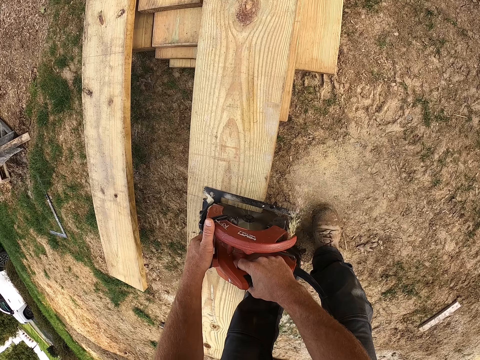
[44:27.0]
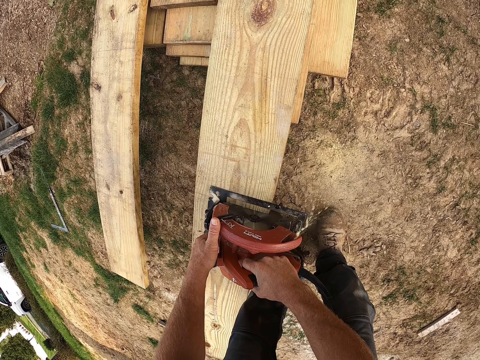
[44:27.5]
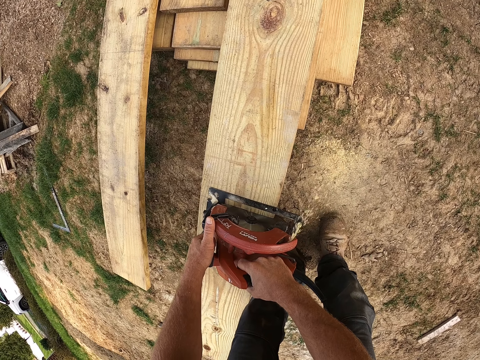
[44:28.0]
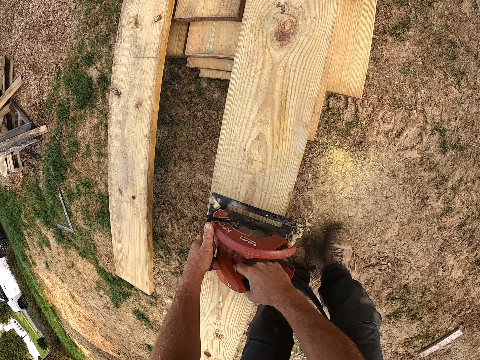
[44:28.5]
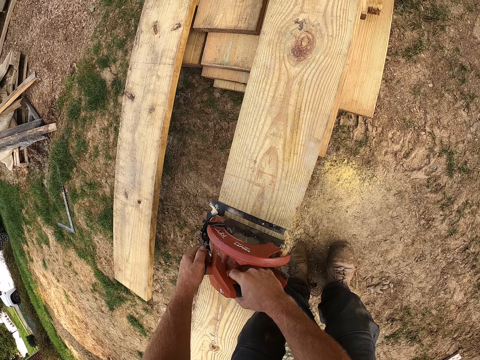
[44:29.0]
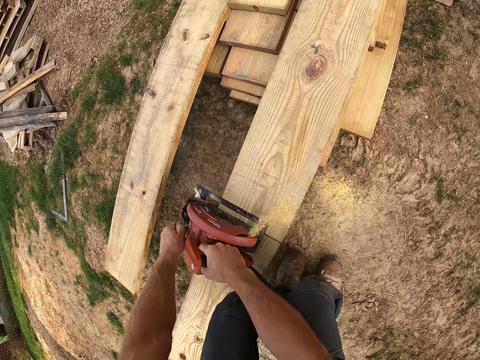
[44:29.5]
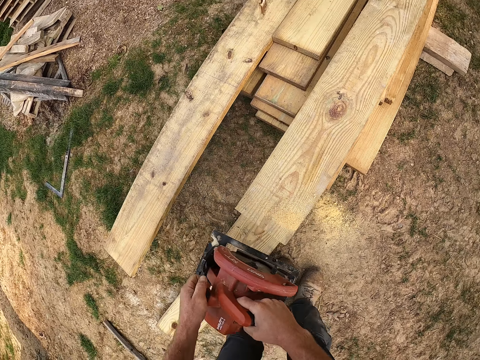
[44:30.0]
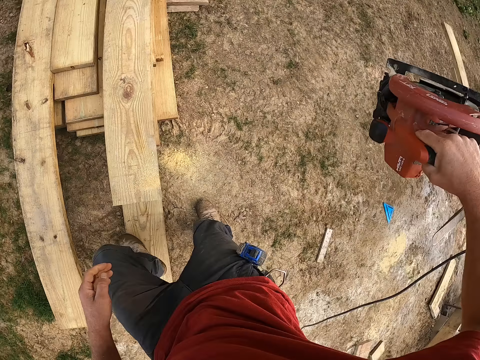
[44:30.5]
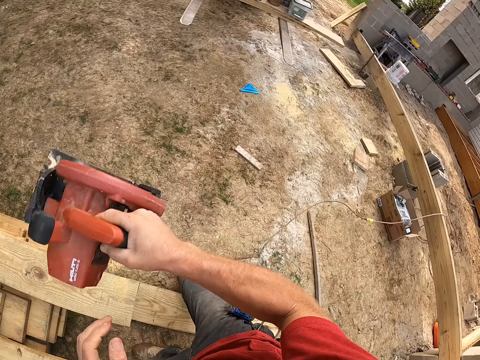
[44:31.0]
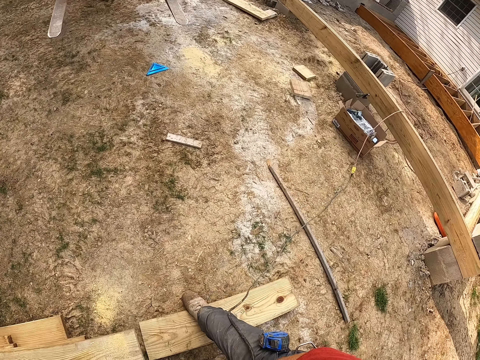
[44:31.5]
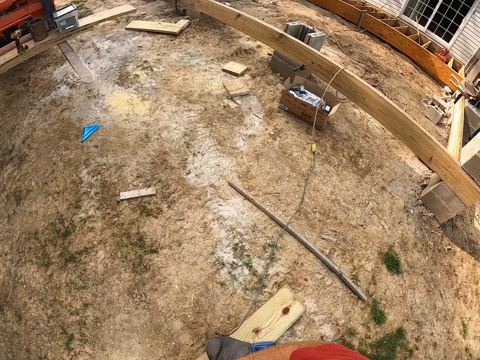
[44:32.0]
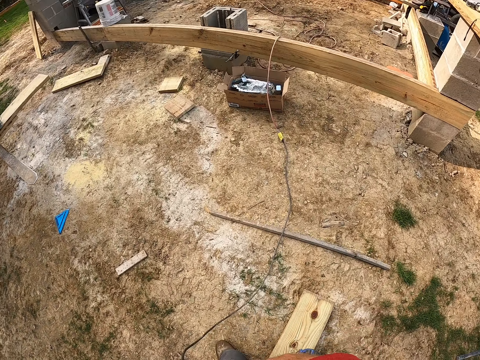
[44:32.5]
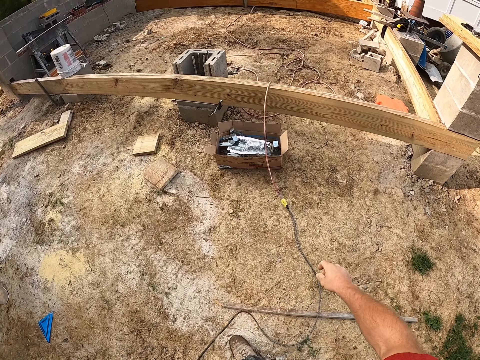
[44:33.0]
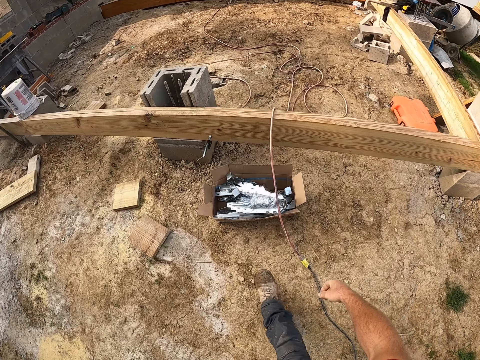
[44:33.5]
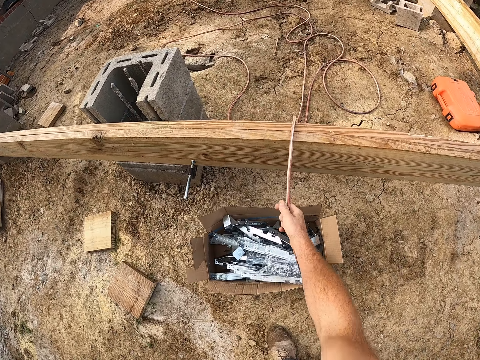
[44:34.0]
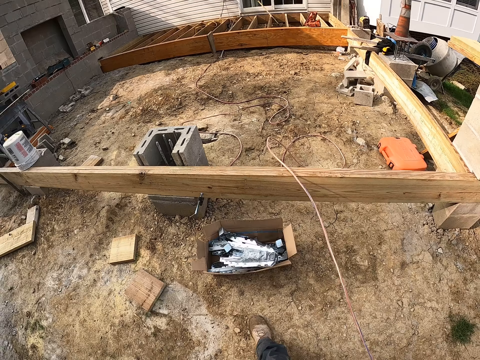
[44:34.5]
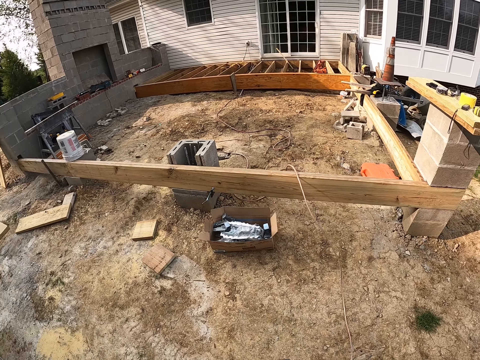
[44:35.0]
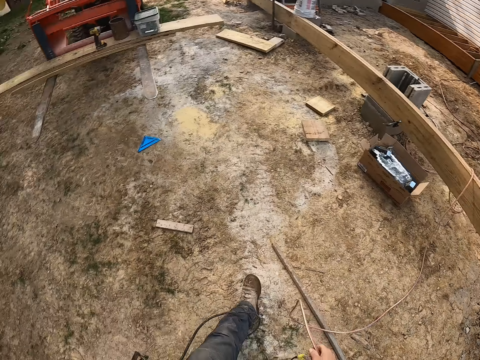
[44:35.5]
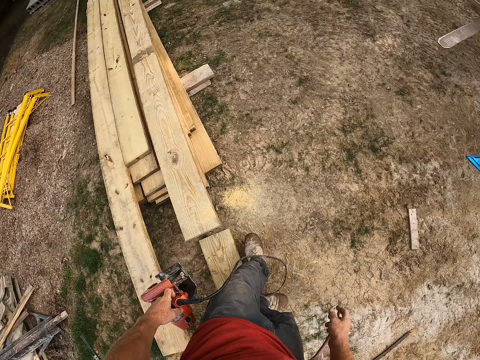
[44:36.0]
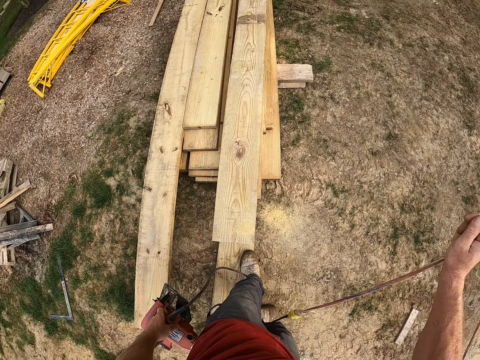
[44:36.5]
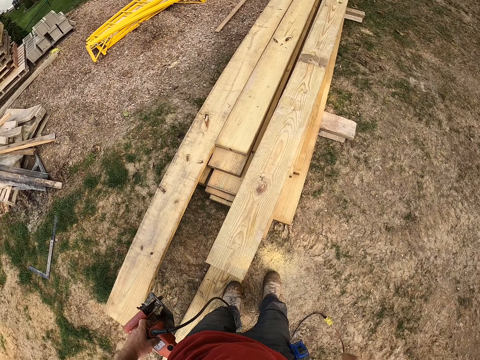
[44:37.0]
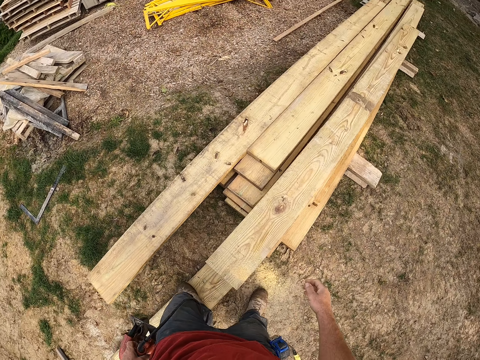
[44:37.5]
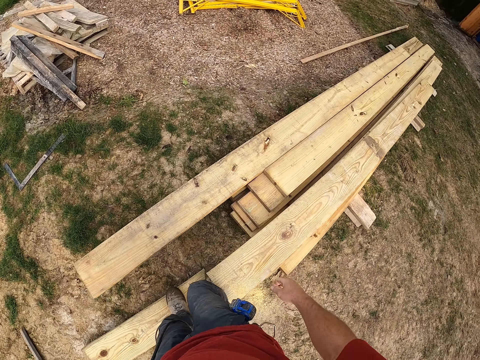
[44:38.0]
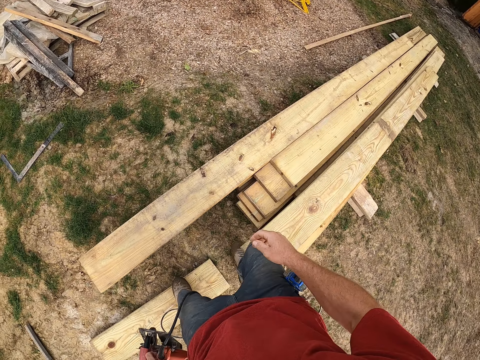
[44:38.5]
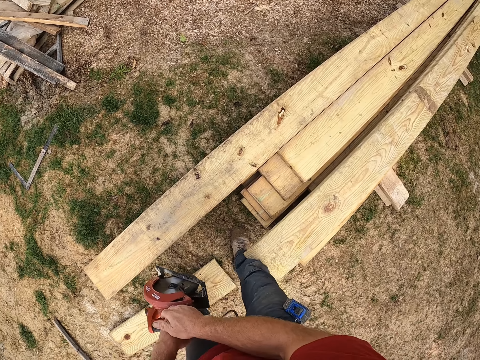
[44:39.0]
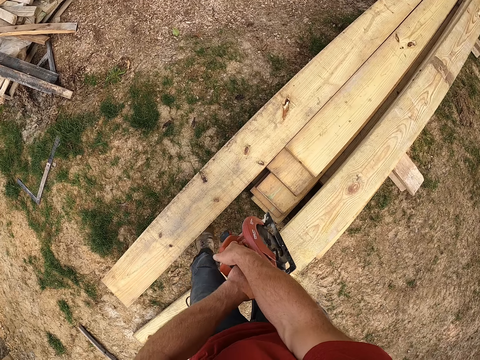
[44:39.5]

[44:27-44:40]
The camera wearer walks around the construction area. He pulls the wire with his right hand.

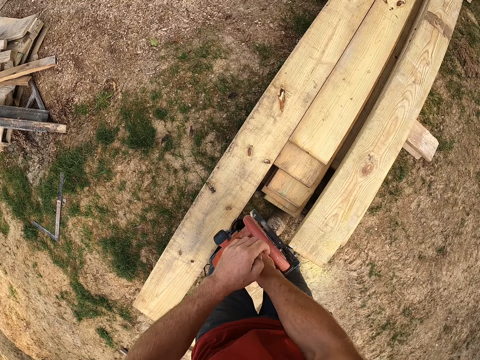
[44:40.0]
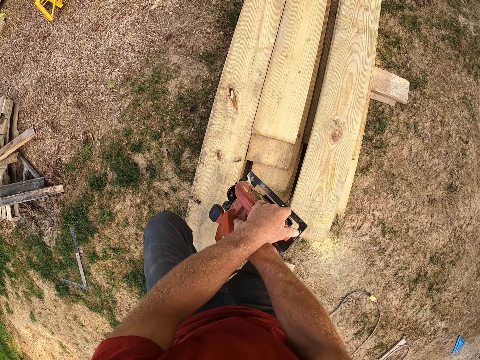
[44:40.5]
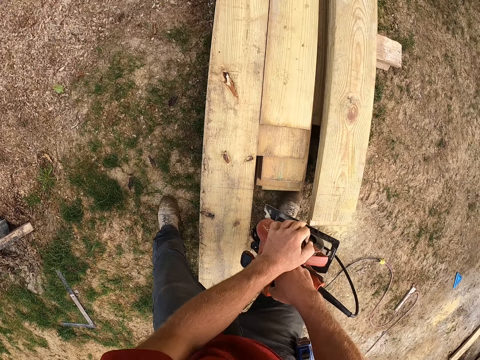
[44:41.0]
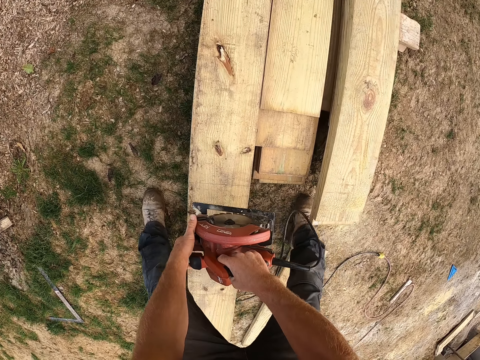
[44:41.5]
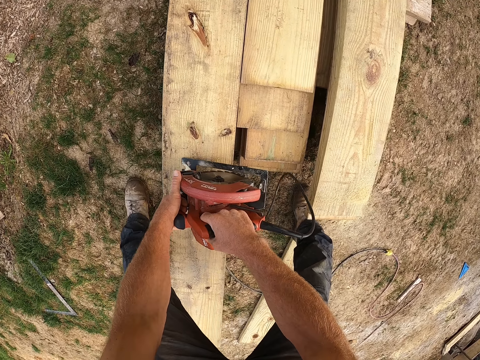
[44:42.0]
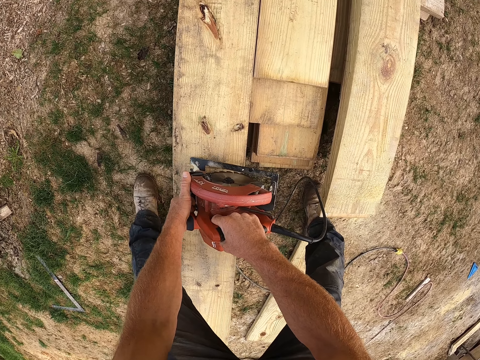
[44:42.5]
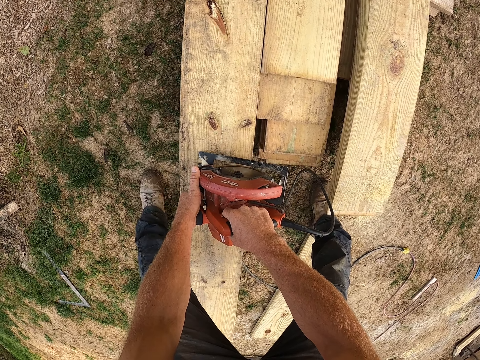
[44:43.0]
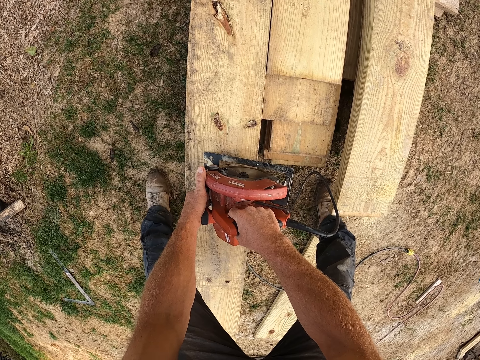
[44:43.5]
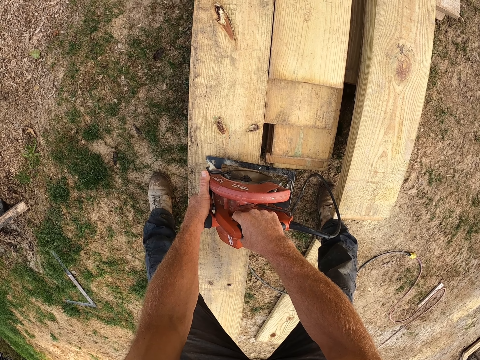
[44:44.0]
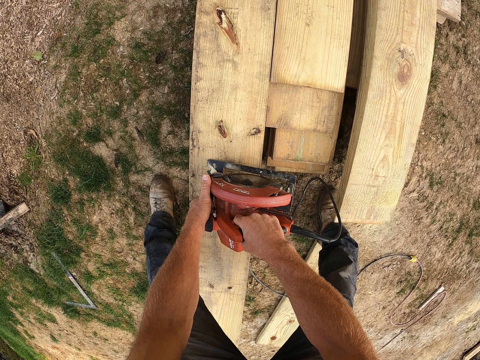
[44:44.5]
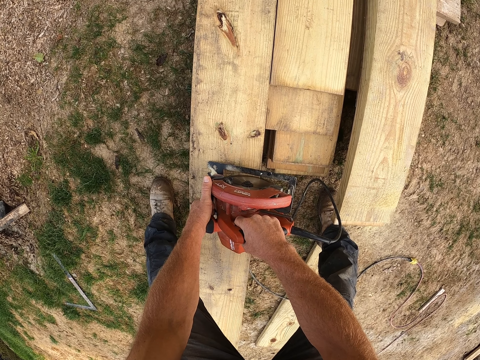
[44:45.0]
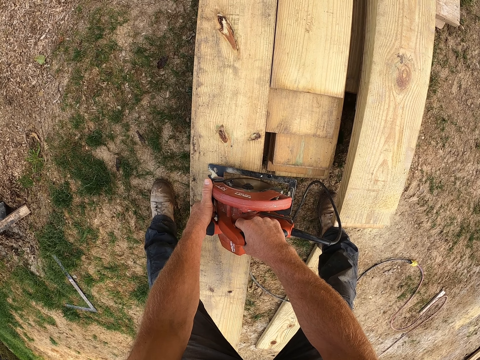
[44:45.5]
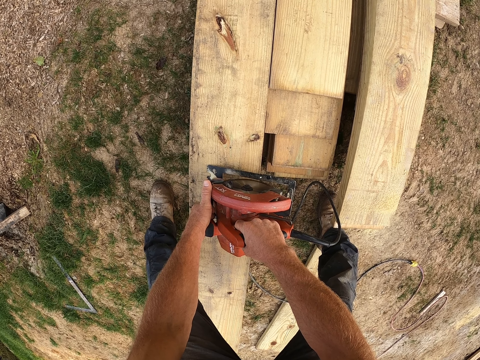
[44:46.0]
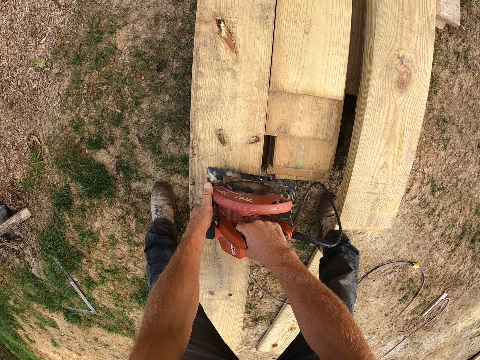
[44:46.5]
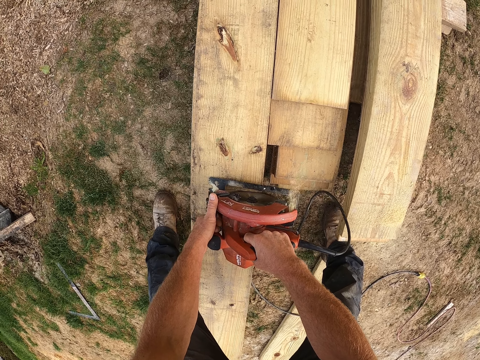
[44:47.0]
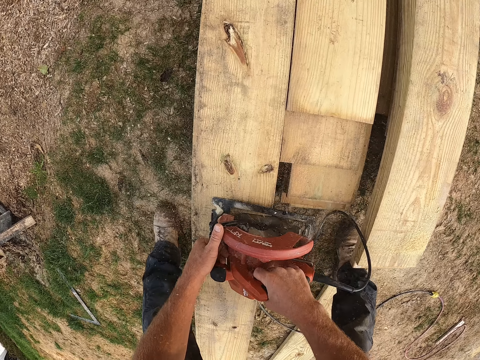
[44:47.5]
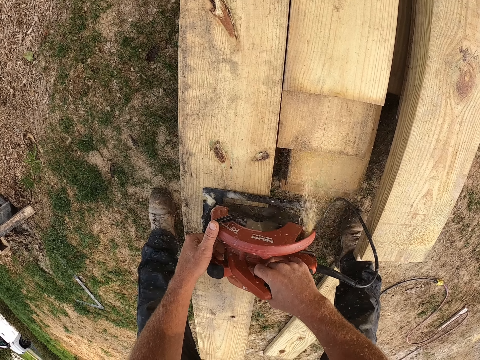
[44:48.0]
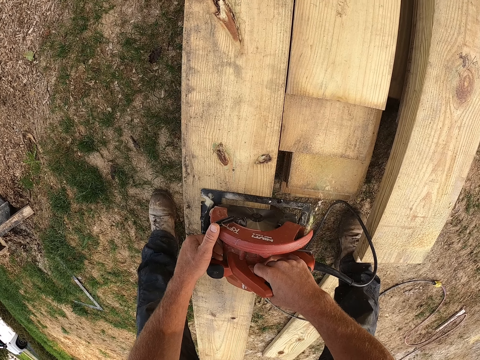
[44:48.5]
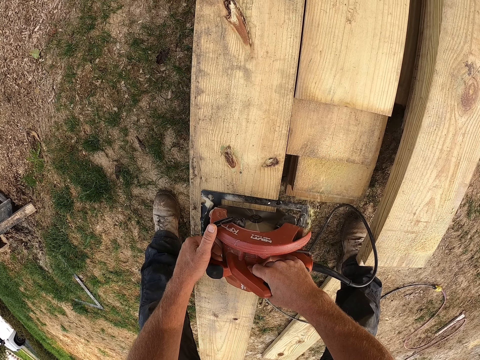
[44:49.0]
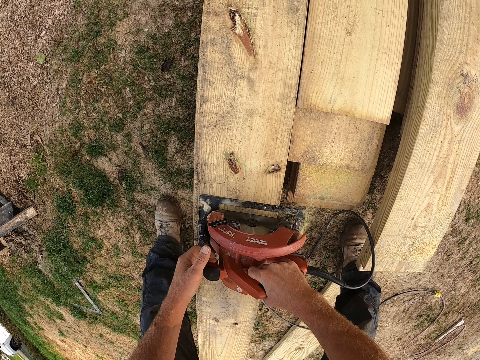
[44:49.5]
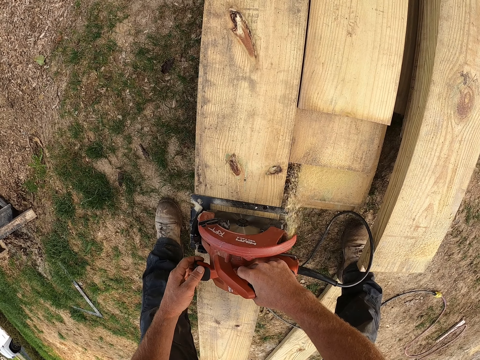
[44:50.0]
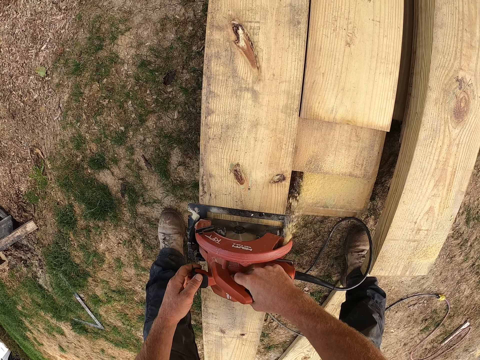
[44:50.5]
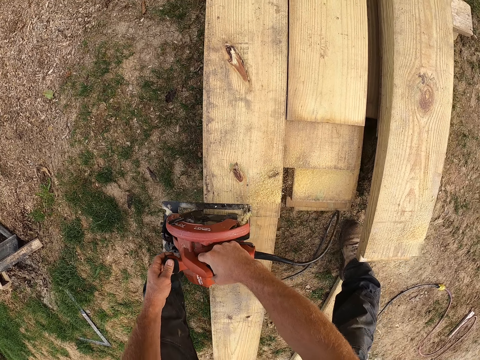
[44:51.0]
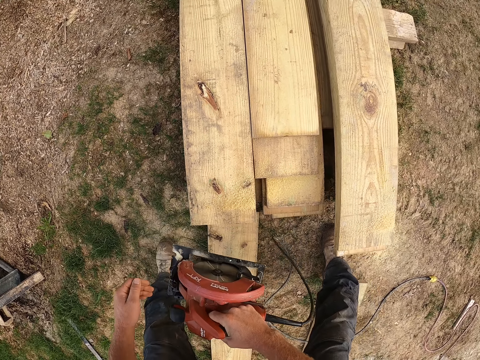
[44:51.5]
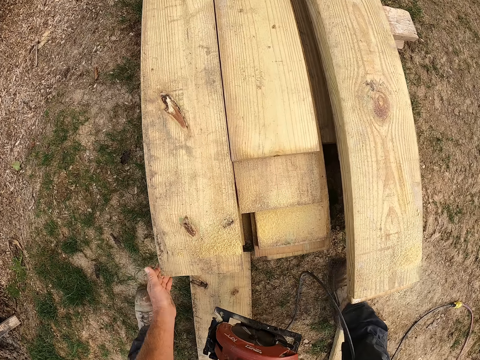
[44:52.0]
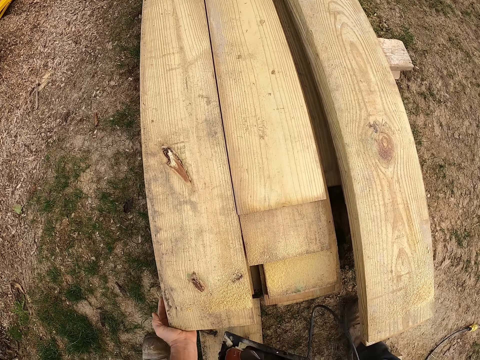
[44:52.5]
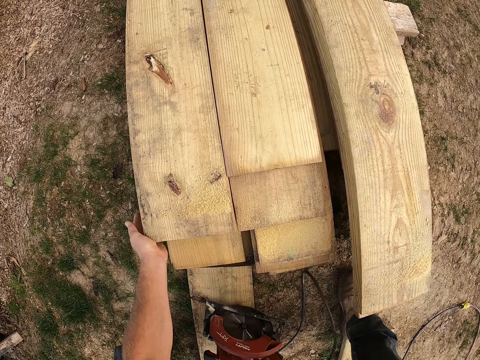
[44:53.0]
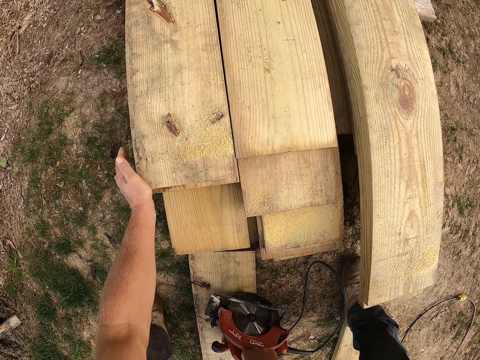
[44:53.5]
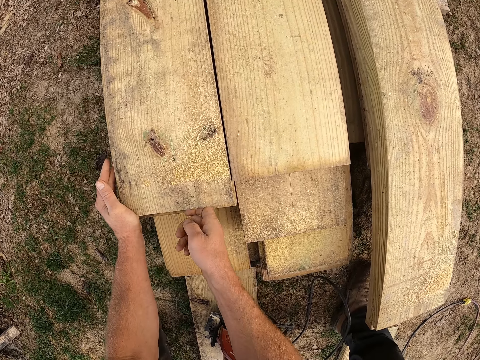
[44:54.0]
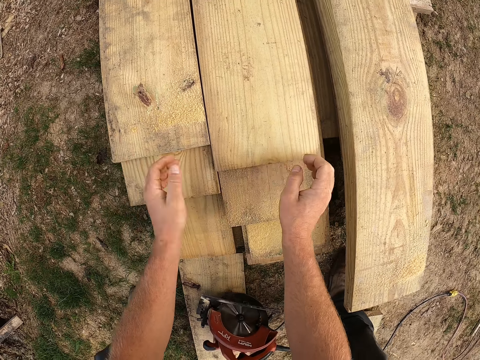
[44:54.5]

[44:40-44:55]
The camera wearer cuts the piece of wood or wooden plank with the circular saw or cutter. He moves the wooden plank with his hands. He drops the wood cutter on the ground.
